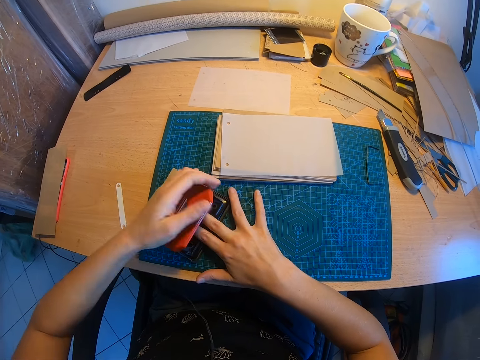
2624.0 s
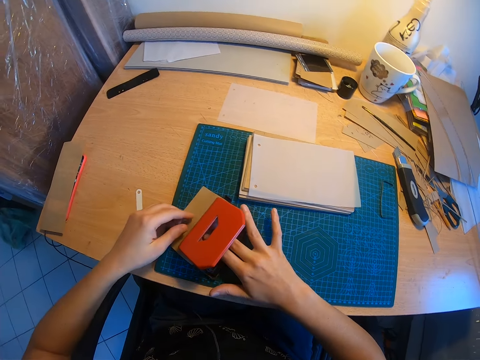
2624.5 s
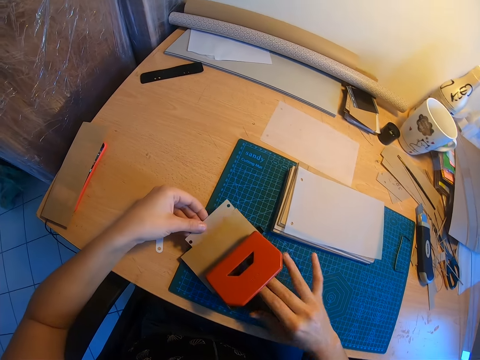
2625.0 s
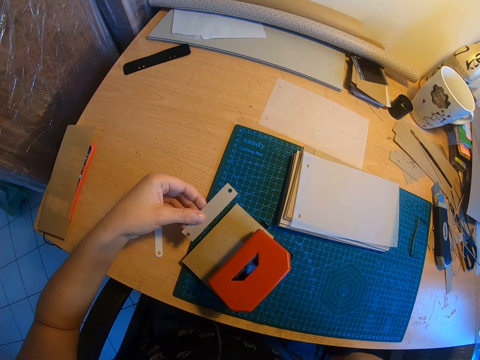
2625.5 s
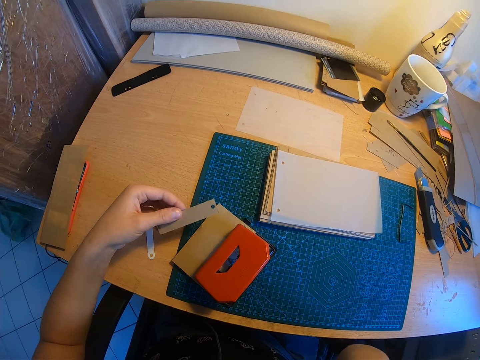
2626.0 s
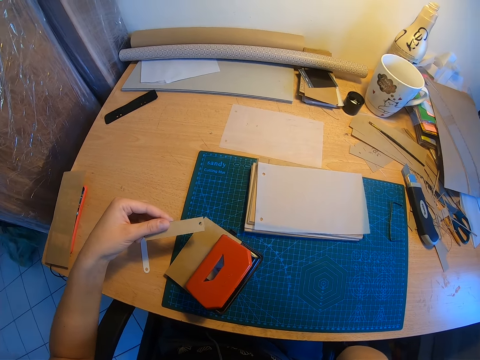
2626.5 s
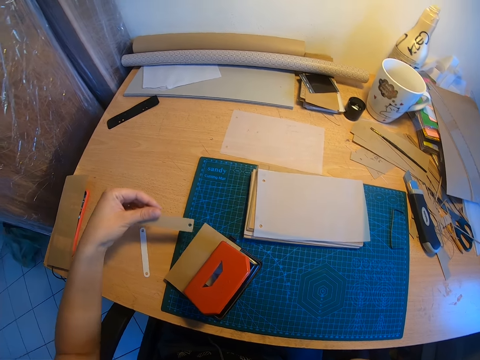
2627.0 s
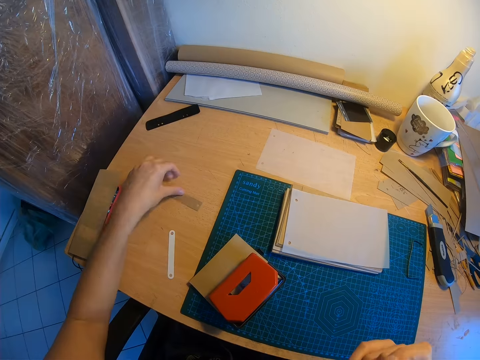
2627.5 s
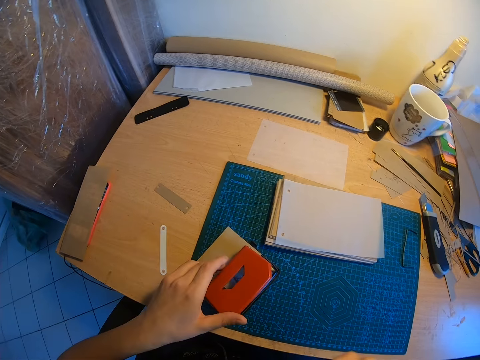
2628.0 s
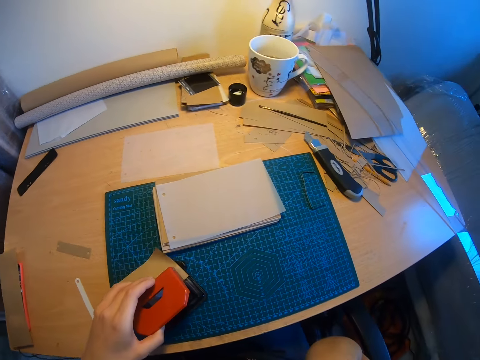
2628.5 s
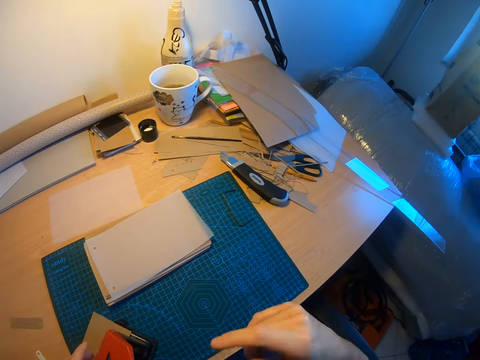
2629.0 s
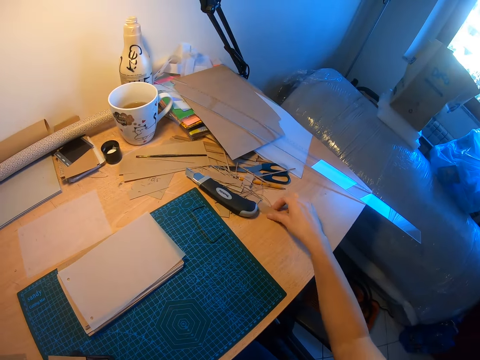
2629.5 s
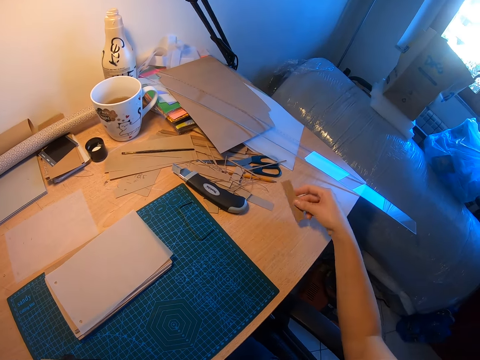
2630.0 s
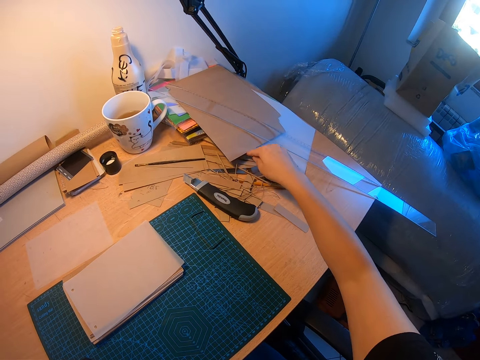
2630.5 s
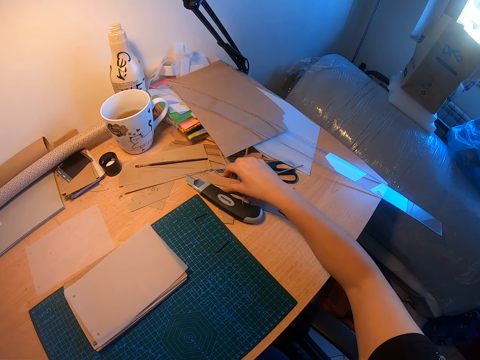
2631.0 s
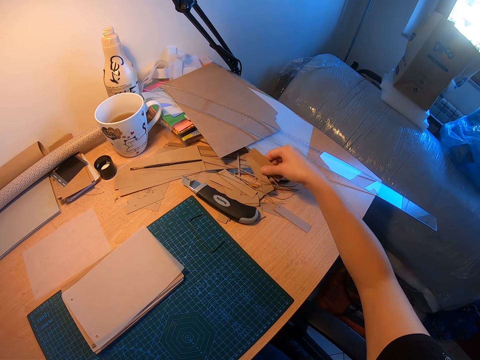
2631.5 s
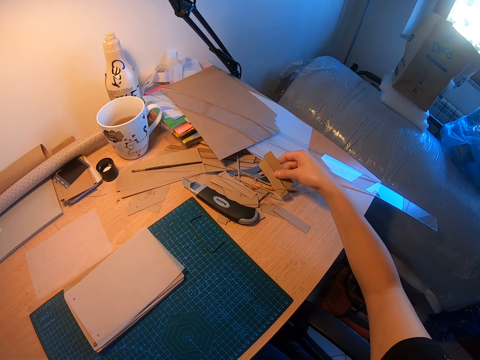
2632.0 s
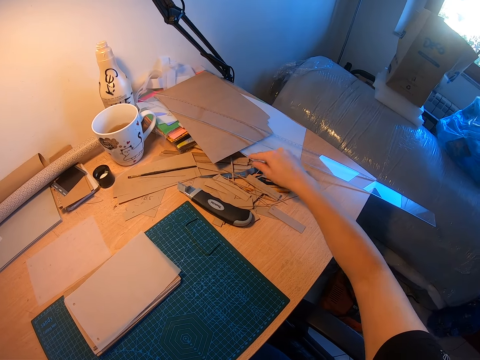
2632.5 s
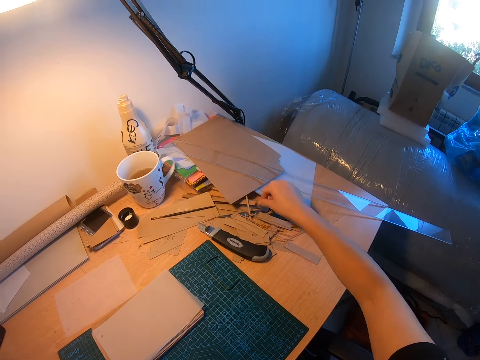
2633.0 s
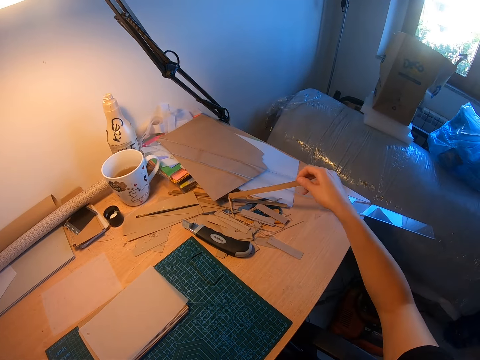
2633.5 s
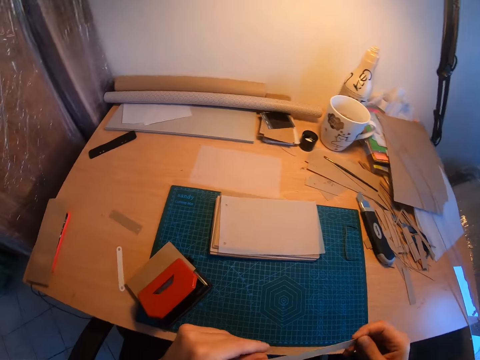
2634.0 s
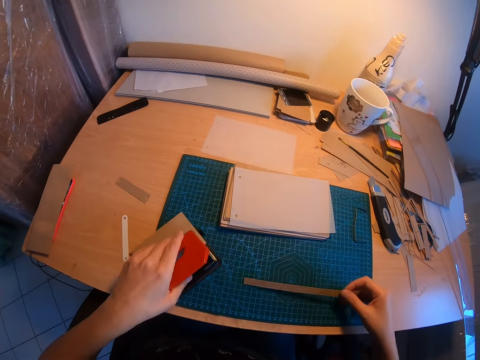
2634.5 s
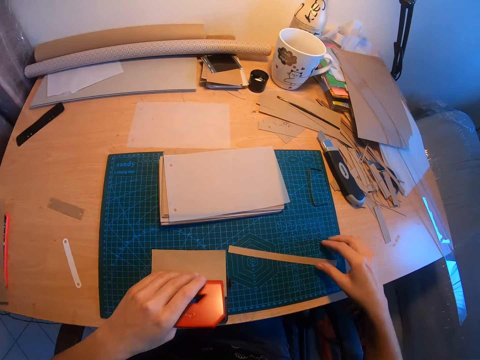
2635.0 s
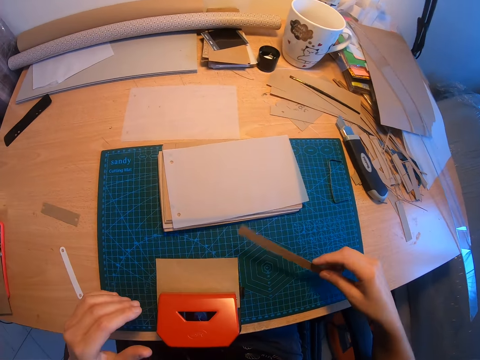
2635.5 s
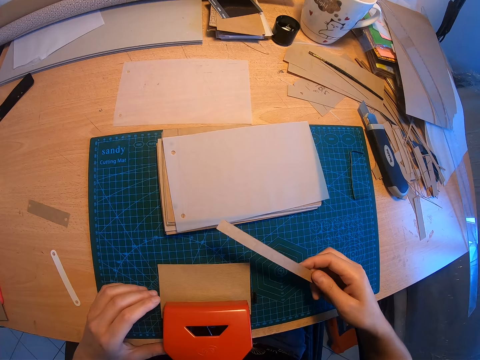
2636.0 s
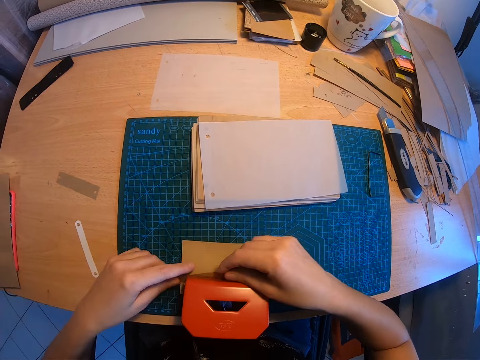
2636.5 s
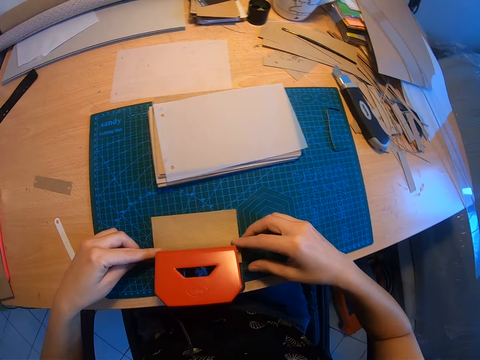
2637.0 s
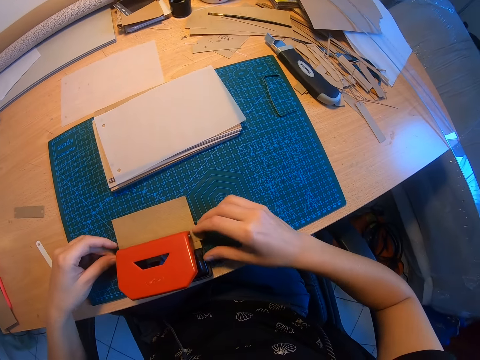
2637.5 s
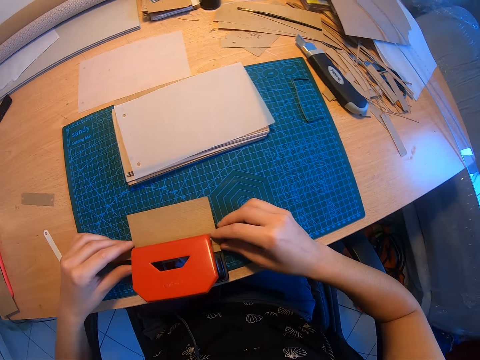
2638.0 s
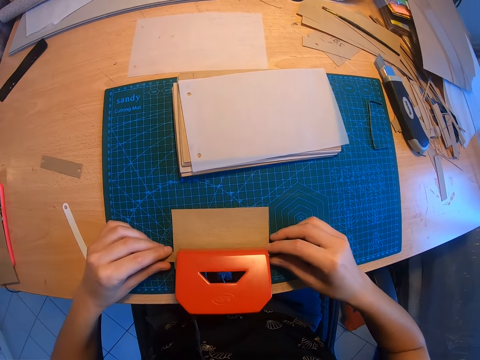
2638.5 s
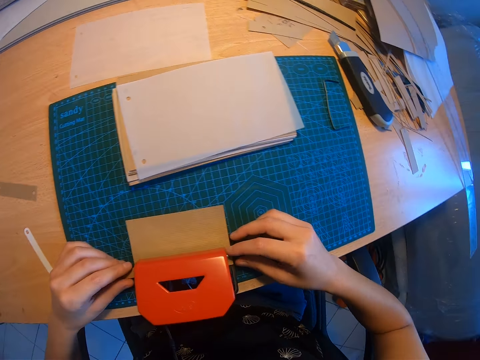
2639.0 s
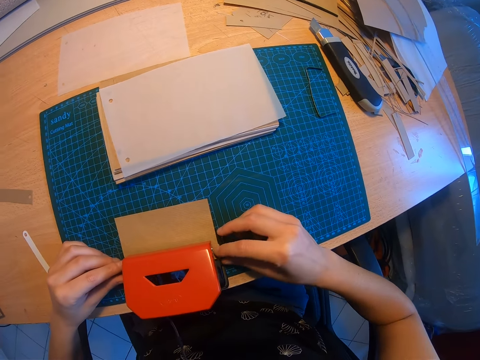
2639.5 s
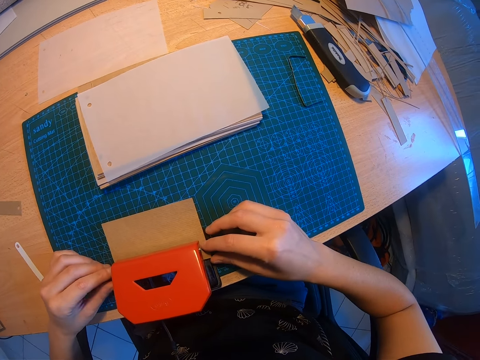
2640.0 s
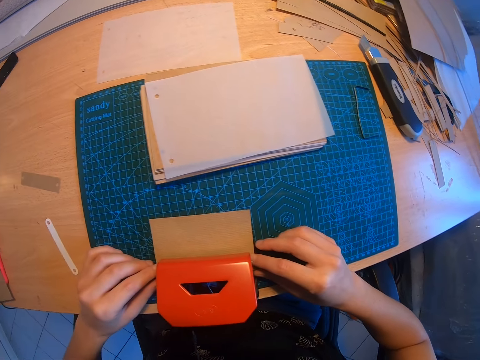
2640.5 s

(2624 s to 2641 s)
The camera wearer takes out the short paper from the perforator. She glances at the short paper in her left hand. She drops the short paper on the table. She moves the perforator slightly on the table. She takes a second short paper from the right side of the table. She drops the second paper on the table. She searches for another paper on the right side of the table. She selects a long thin paper from the right side of the table. She examines the long paper briefly. She moves the perforator closer again. She drops the long paper on the table. She takes the long paper again. She inserts the long paper in the perforator.

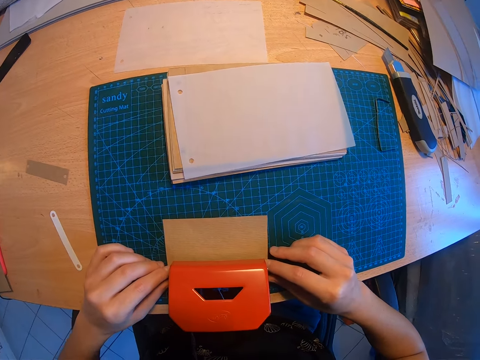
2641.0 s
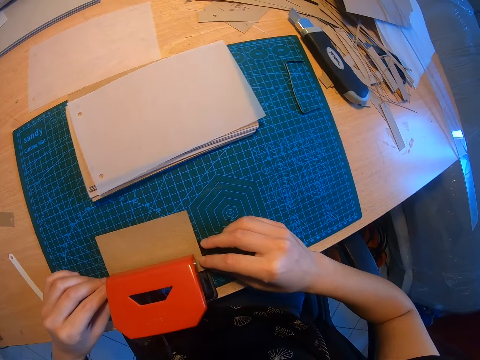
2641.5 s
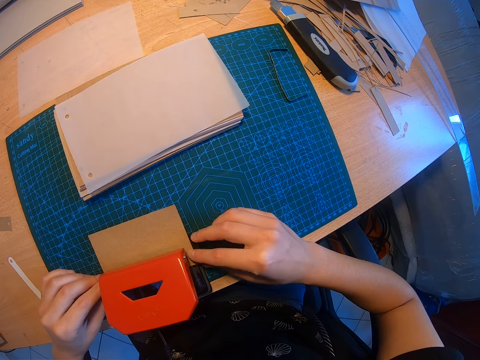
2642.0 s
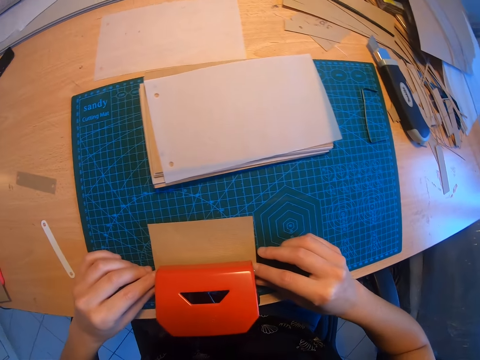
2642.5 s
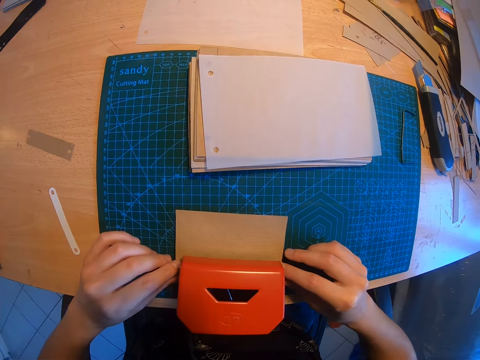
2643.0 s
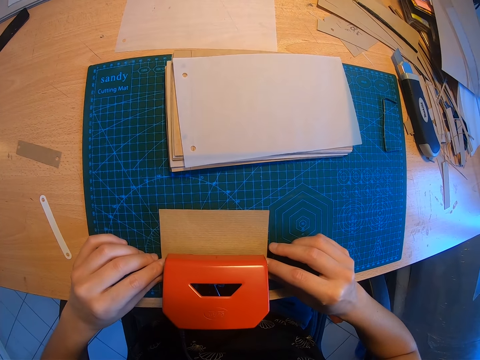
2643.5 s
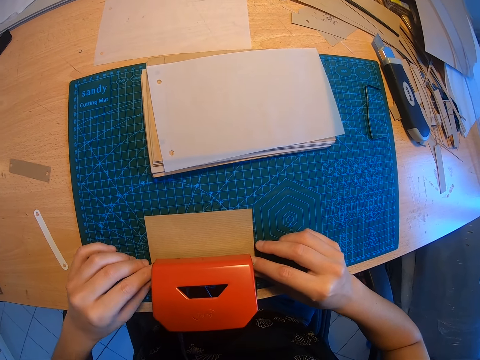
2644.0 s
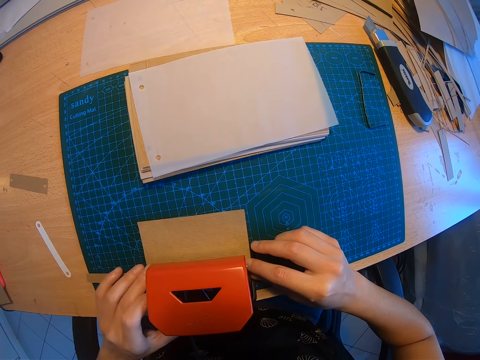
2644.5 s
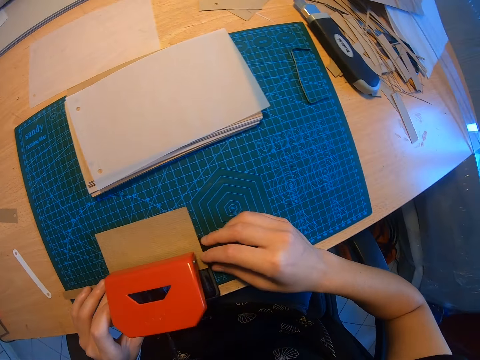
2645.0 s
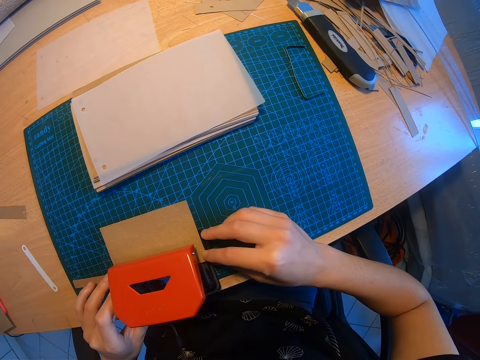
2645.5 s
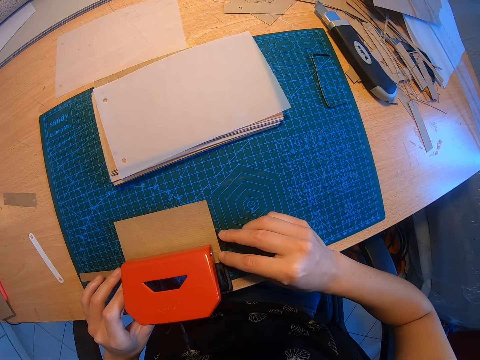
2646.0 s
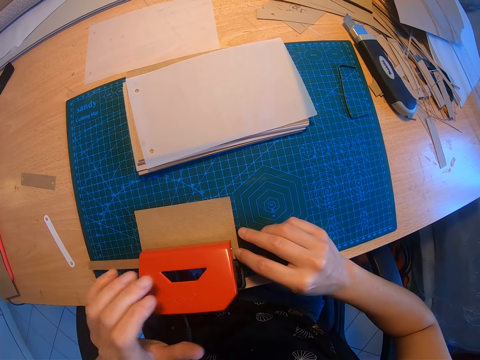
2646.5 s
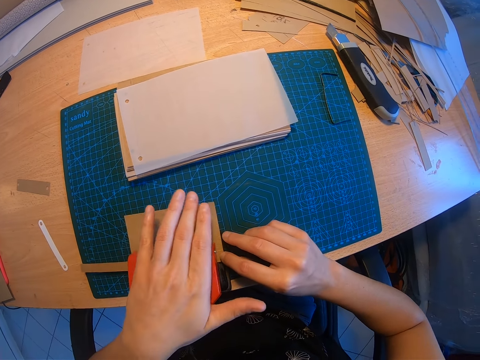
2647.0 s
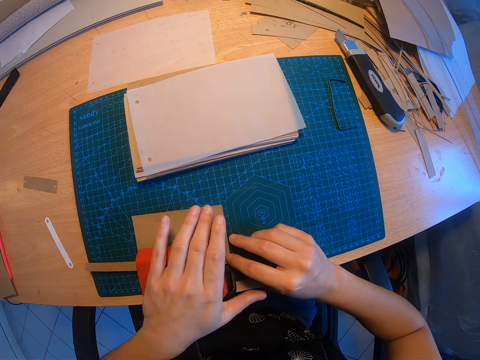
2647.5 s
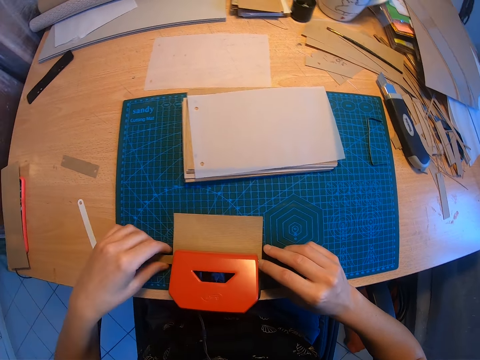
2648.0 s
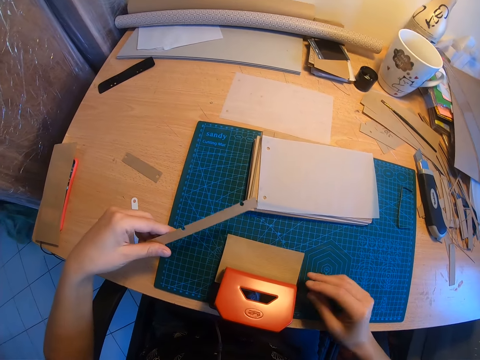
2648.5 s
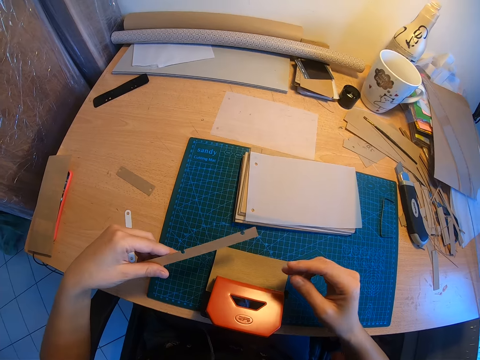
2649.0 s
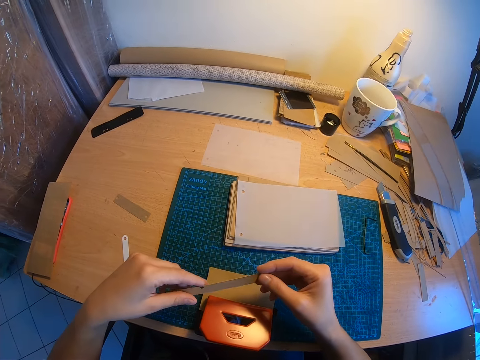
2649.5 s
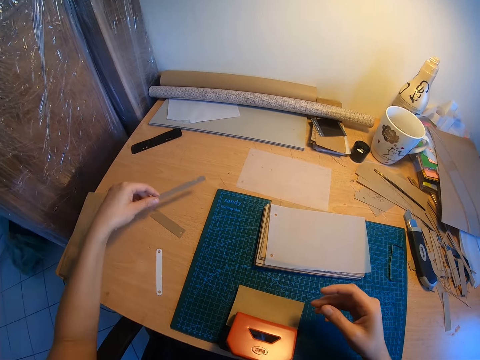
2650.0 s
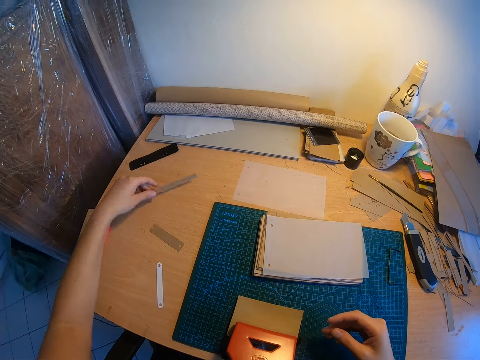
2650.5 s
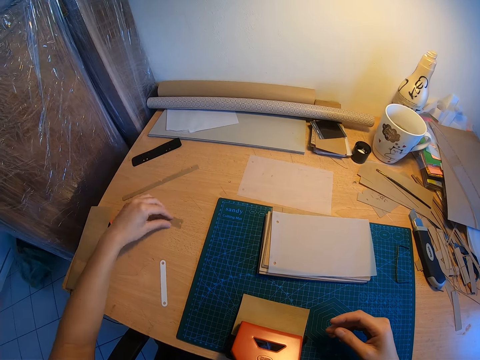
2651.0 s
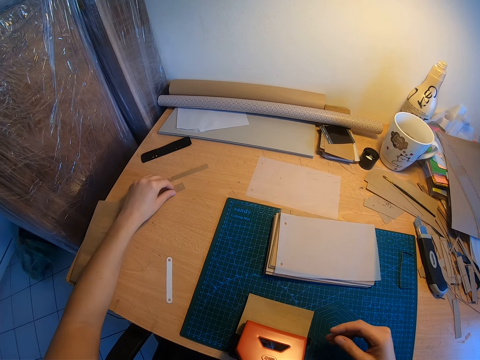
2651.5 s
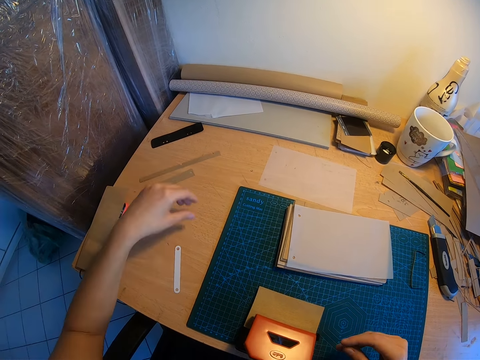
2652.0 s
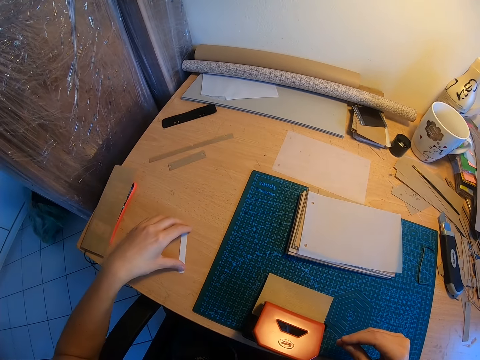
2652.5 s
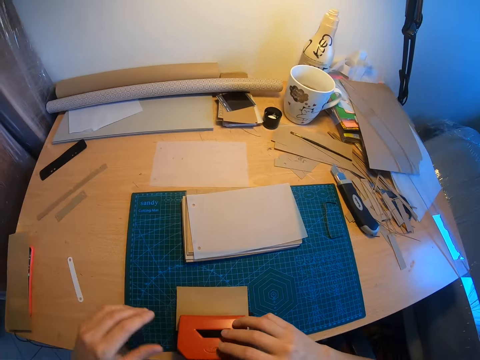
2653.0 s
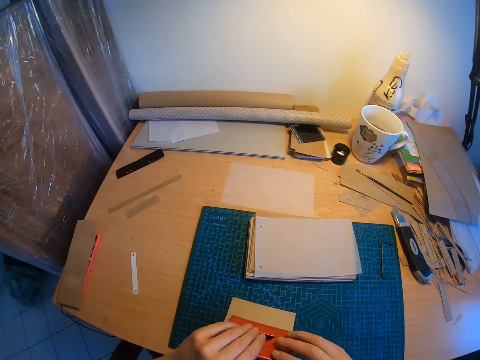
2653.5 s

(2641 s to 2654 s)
The camera wearer perforates the long paper. They remove the long paper from the perforator or paper punch. They look at the long paper for a while. They drop the long paper on the left side of the table. They put the paper punch on the table. They move the first short paper close to the long paper. They move the binder cap slightly on the table. They move the perforator to the left side of the table.
